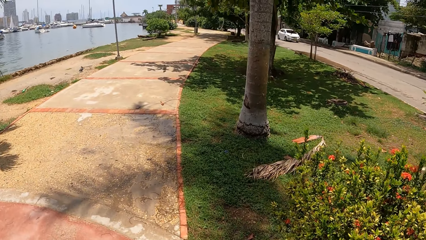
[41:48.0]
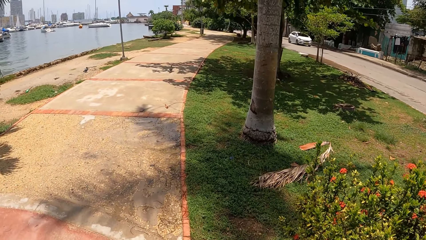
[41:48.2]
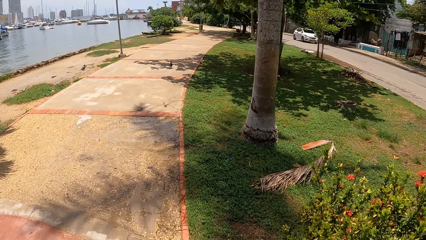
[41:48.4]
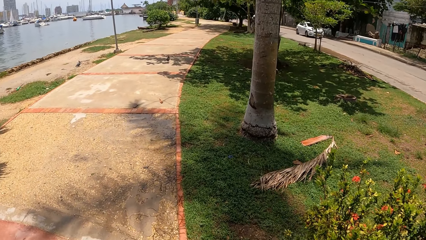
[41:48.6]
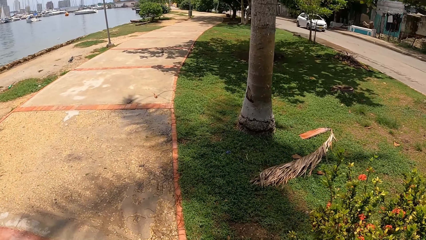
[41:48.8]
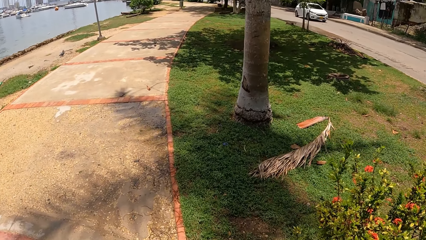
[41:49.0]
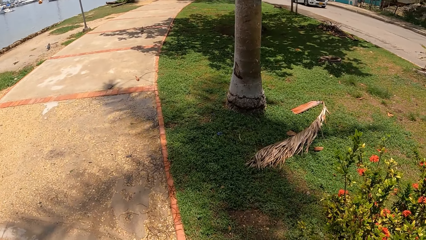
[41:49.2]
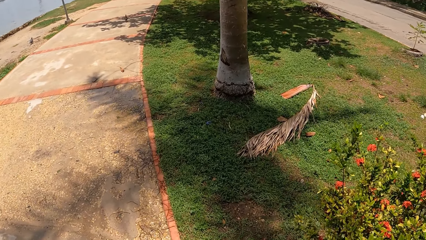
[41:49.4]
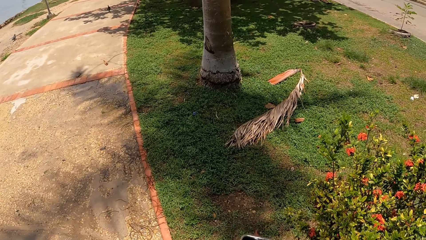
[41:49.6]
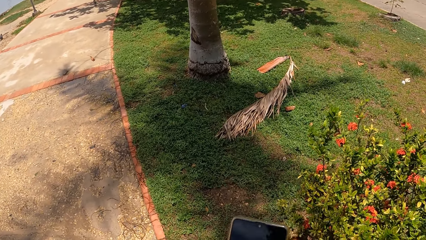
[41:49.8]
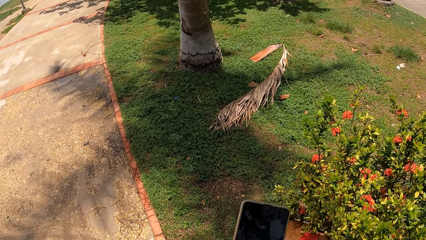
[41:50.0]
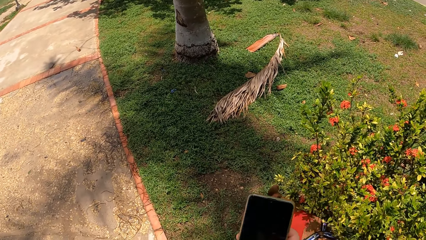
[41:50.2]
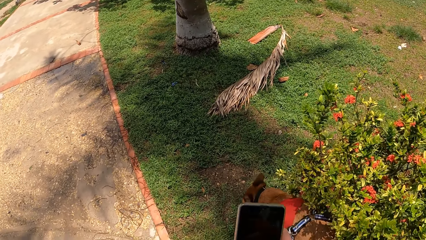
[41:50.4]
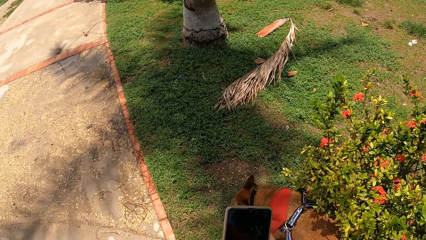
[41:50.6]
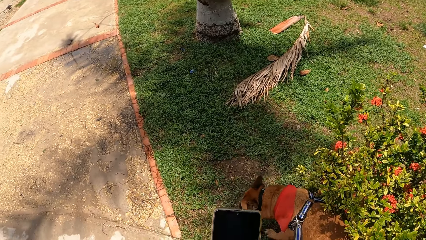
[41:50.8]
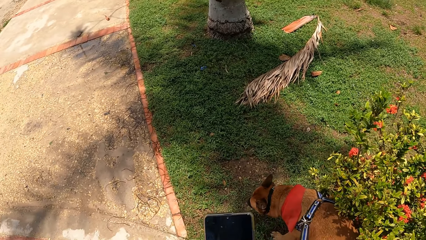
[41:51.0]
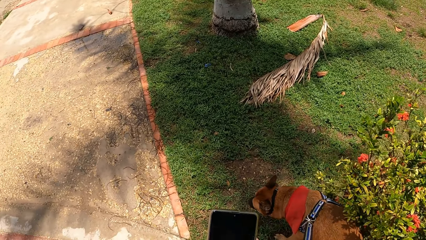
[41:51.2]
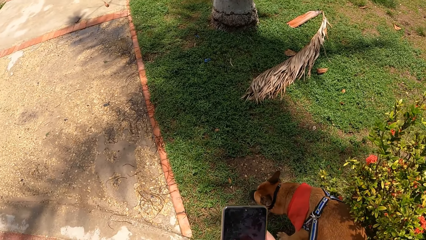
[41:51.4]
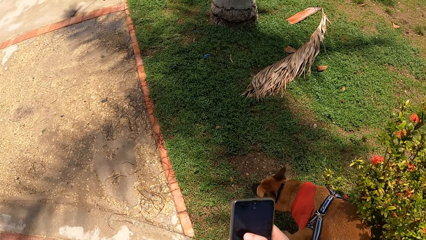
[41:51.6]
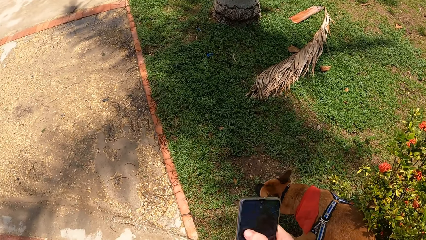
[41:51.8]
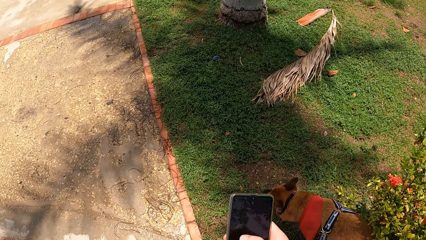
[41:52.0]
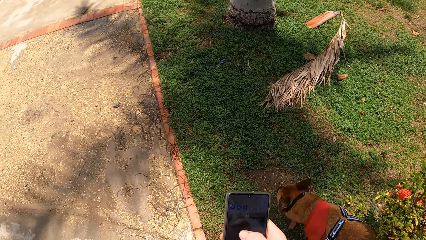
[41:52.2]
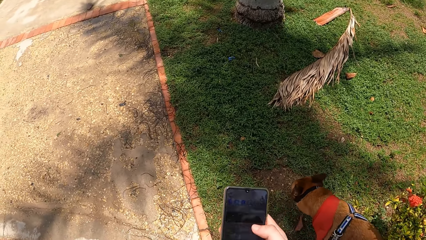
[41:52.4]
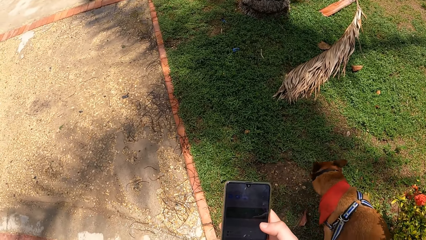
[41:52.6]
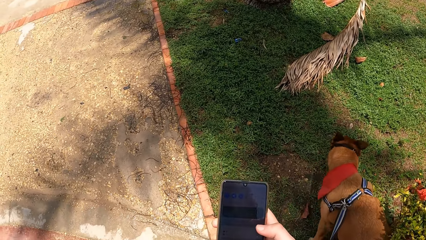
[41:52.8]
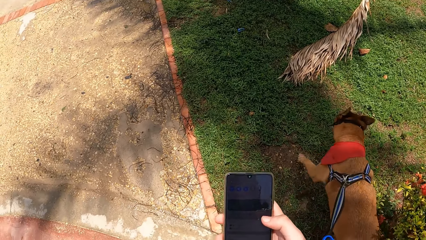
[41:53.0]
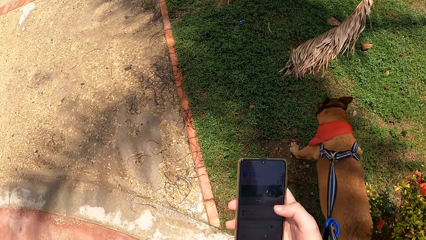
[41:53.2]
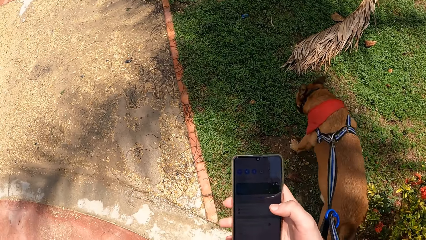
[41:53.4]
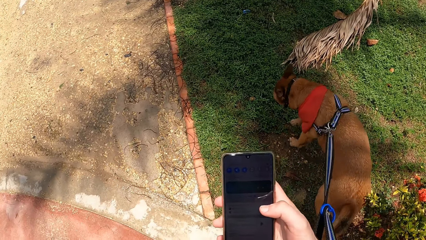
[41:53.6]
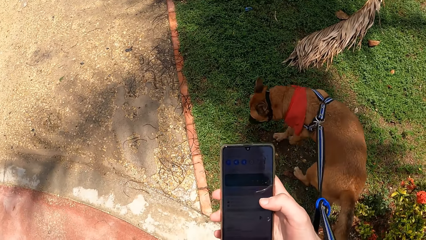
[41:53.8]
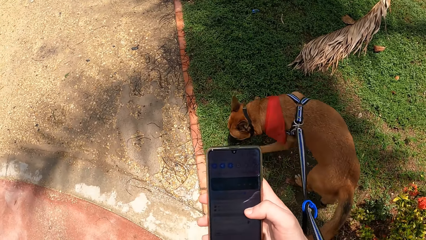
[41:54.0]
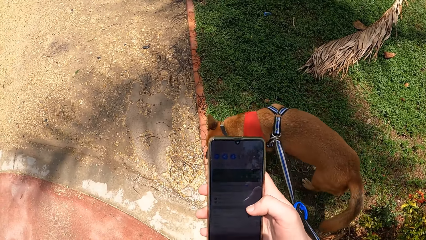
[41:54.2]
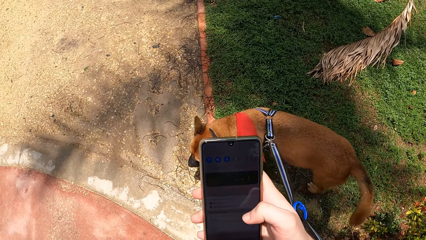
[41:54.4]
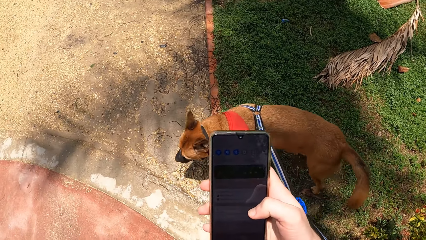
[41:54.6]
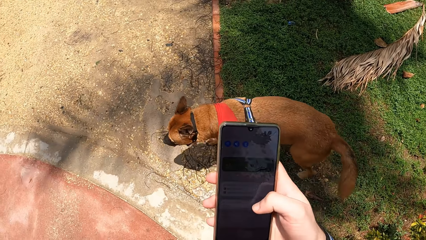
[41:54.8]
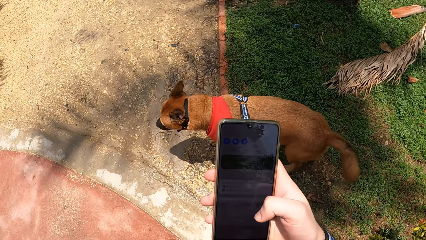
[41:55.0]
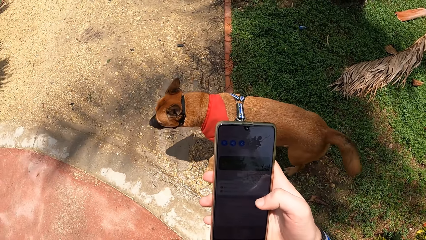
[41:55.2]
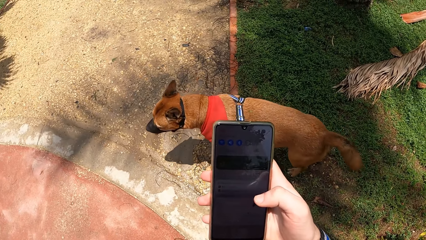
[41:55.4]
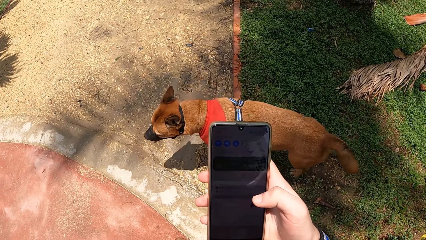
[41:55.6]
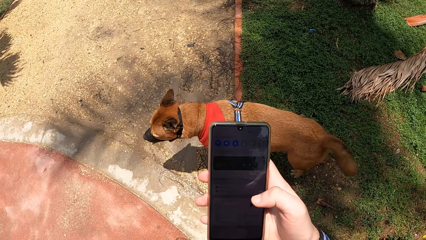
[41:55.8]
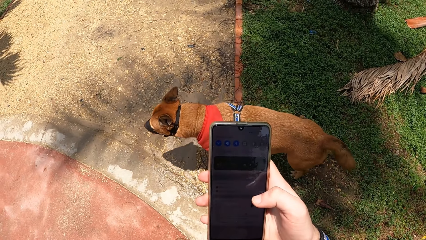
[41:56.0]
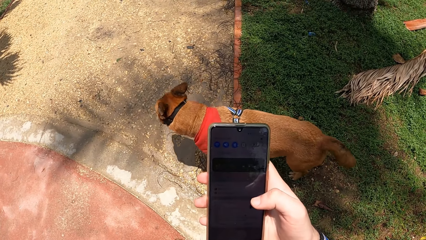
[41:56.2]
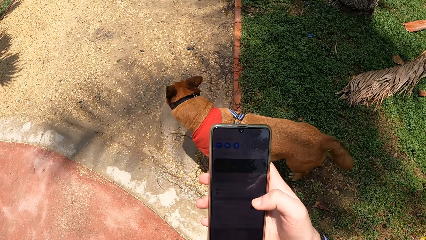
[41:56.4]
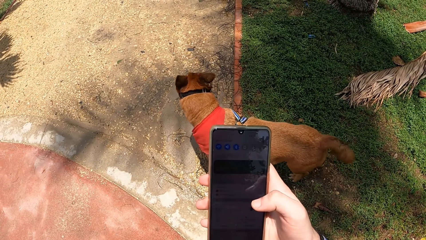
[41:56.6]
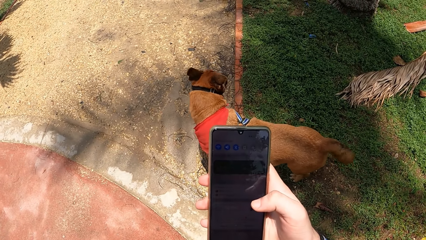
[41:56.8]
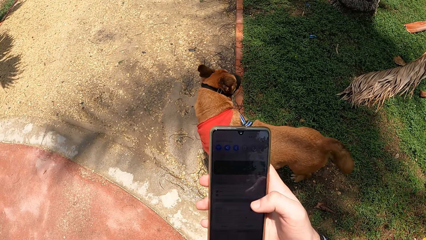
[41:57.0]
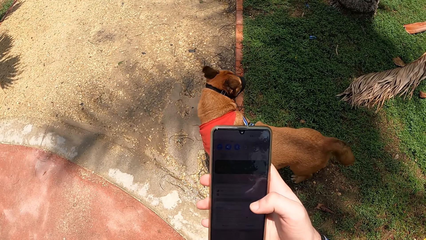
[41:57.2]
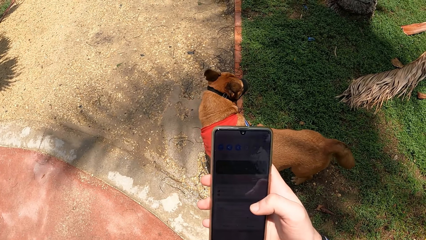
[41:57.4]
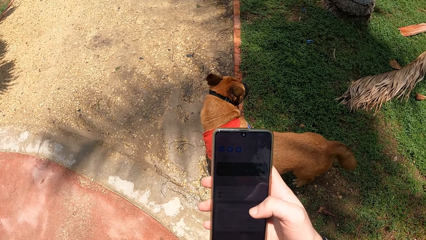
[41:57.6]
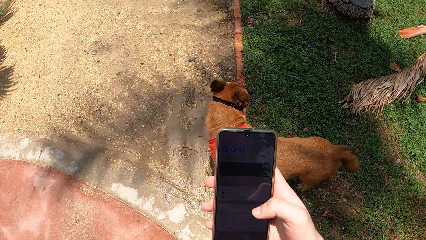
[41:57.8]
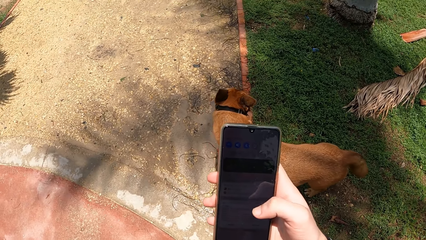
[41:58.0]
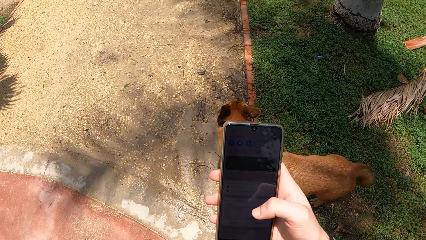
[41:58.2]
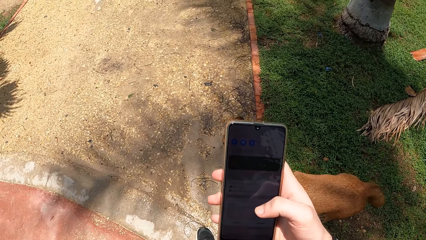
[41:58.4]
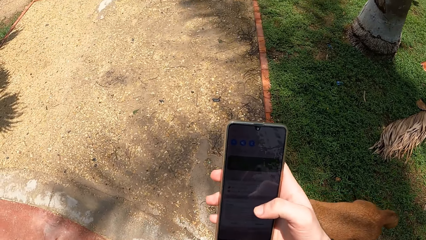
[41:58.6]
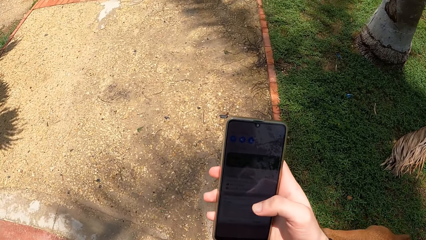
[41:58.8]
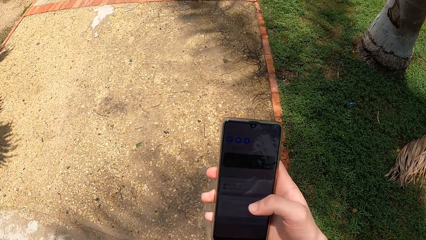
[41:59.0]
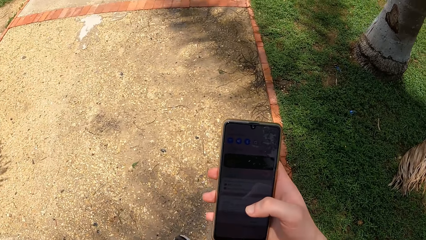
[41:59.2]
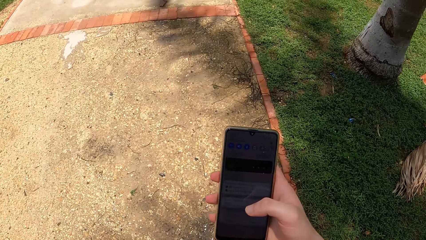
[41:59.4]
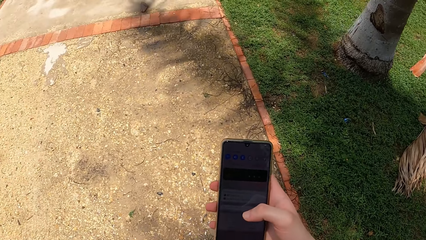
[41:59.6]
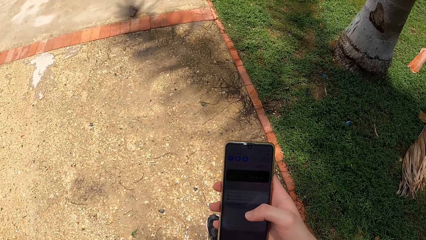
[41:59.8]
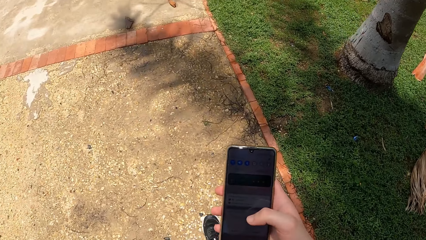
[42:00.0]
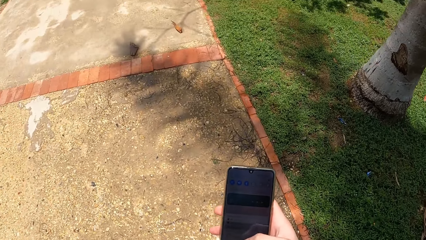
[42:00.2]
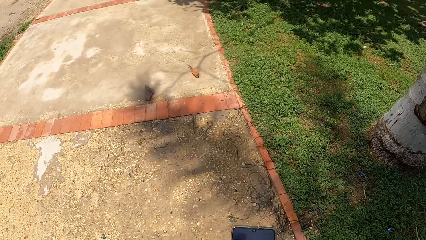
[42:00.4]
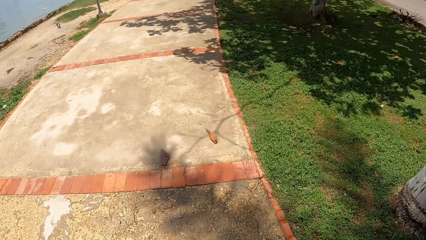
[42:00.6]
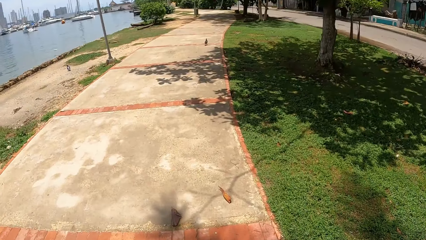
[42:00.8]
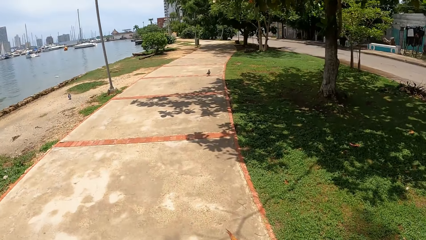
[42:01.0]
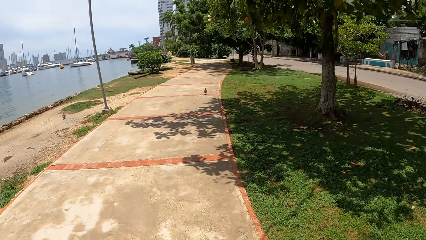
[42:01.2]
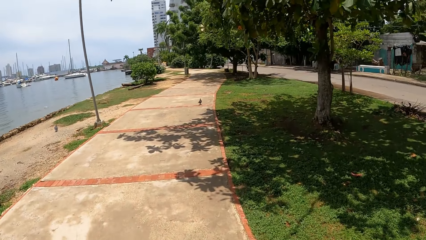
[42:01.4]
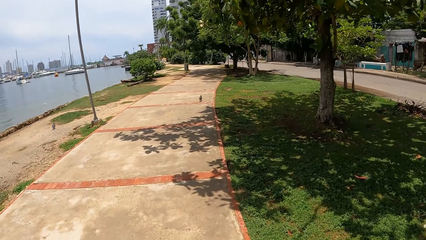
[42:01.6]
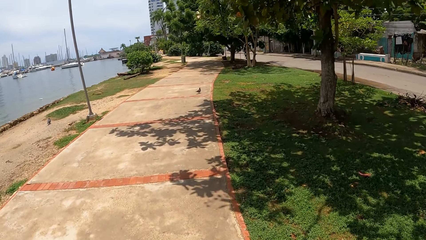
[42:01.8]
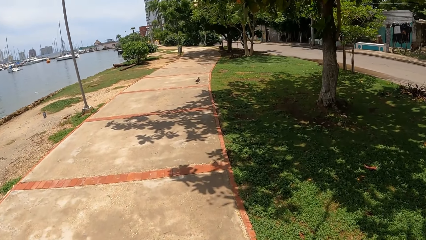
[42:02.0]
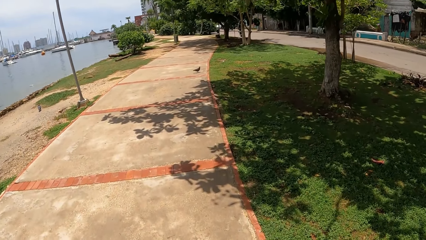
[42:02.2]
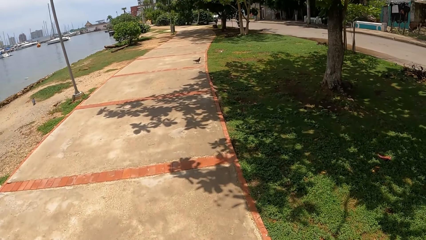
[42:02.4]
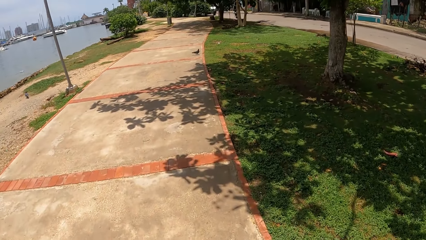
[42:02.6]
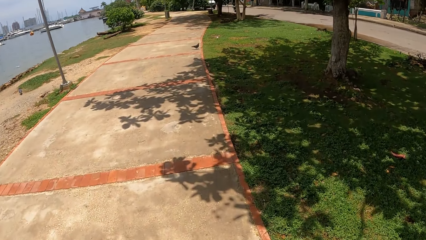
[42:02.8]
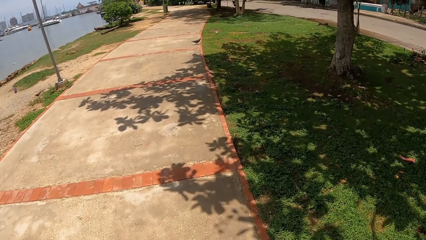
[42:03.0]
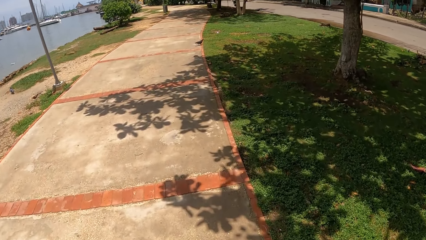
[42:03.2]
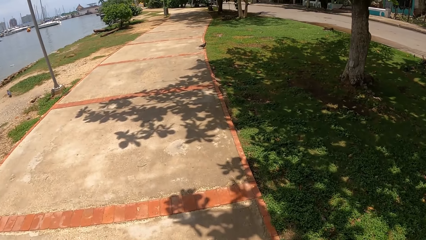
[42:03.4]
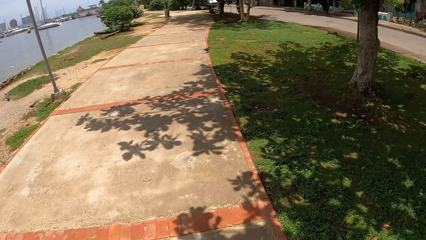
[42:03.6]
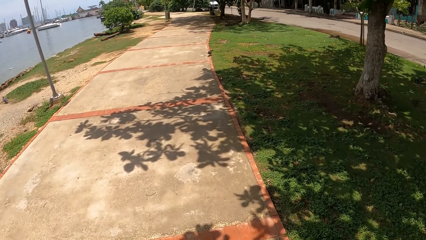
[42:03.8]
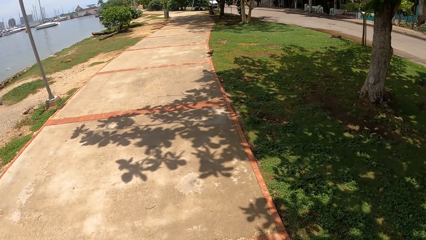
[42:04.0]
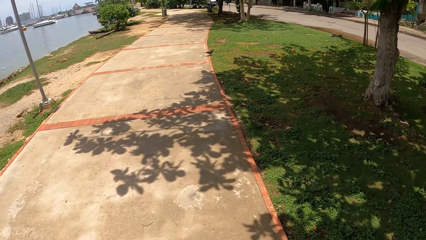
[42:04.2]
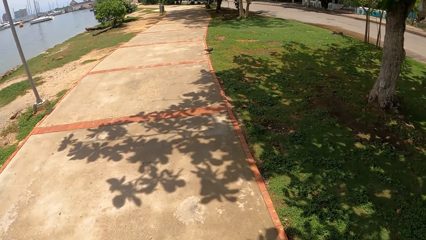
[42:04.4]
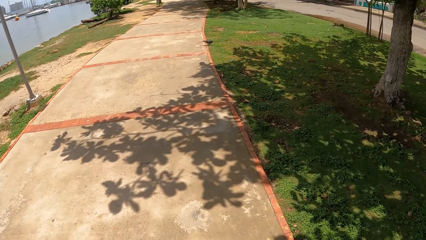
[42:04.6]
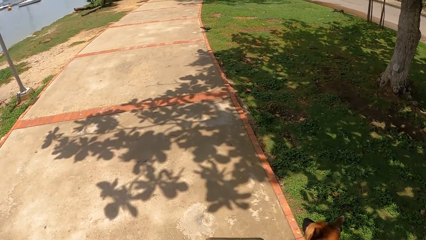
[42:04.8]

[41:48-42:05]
The camera wearer looks at the branch of the palm tree on the grass. They hold the phone with the right hand. They operate the phone. They look at the dog. They operate the phone with the right hand thumb finger. They hold the dog tie-out with the left hand. They move around. They operate the phone with the right hand thumb finger. They look at the bird on the pathway.
